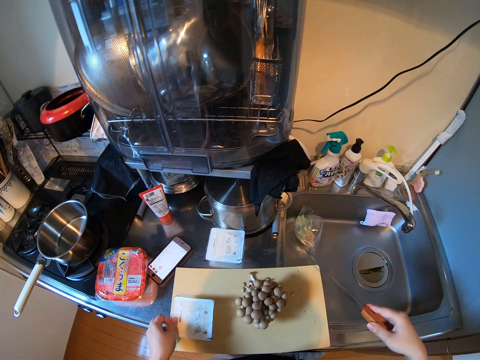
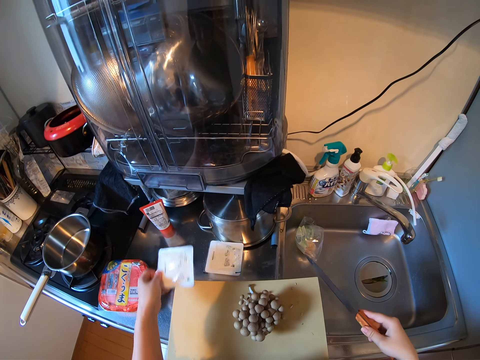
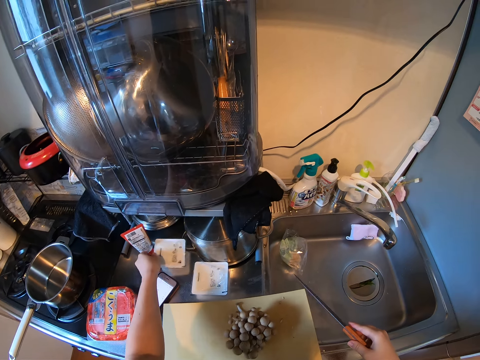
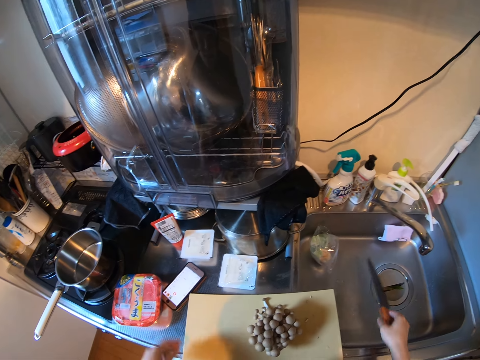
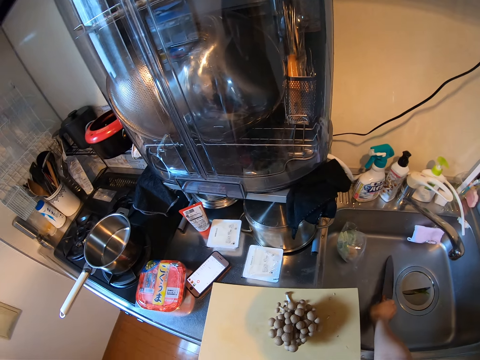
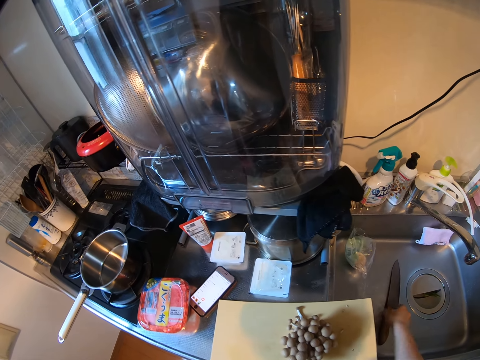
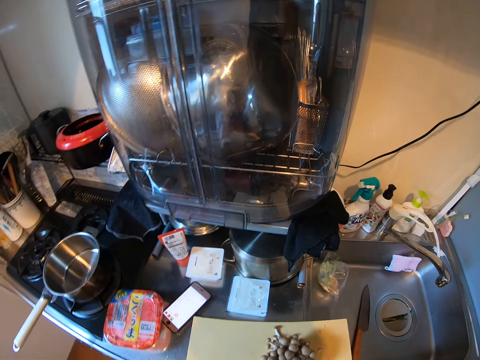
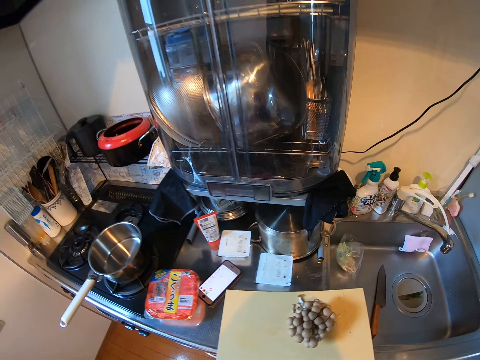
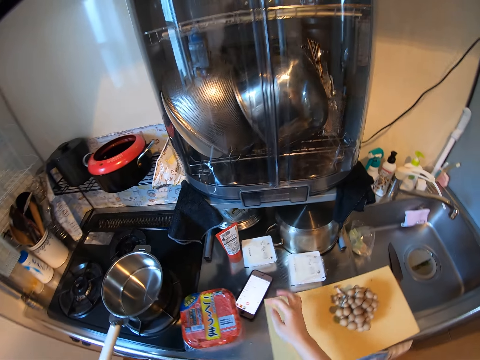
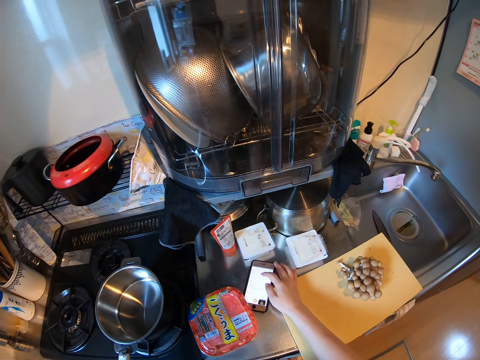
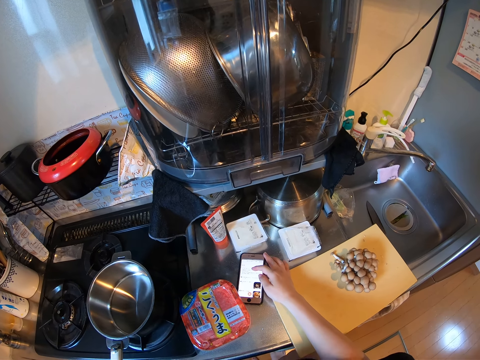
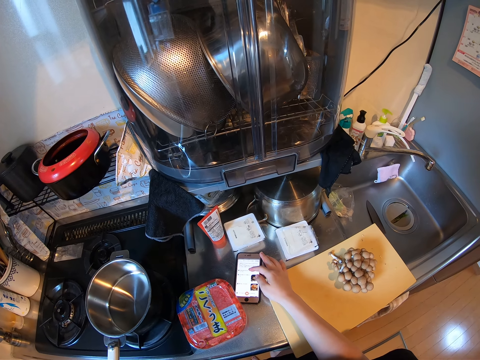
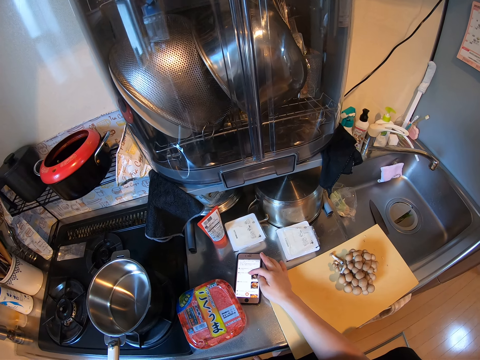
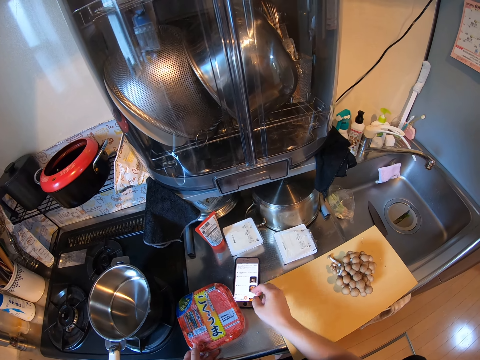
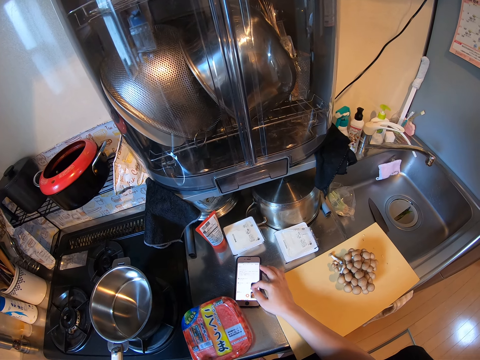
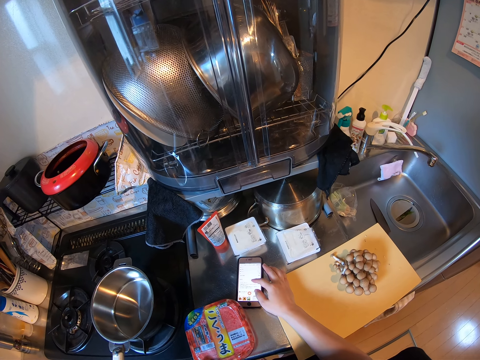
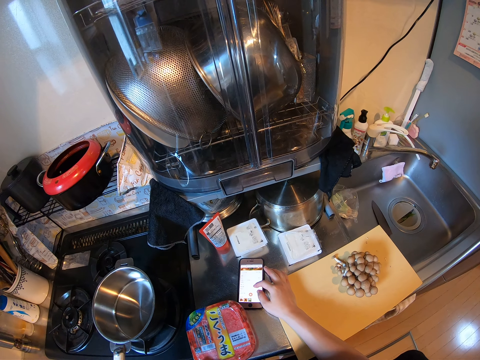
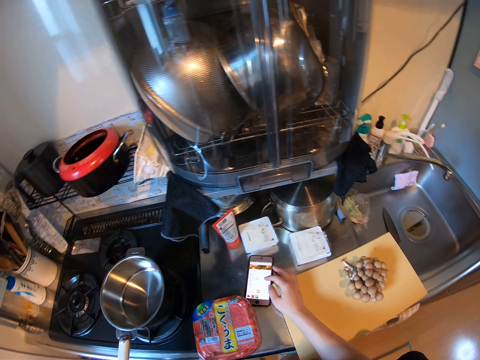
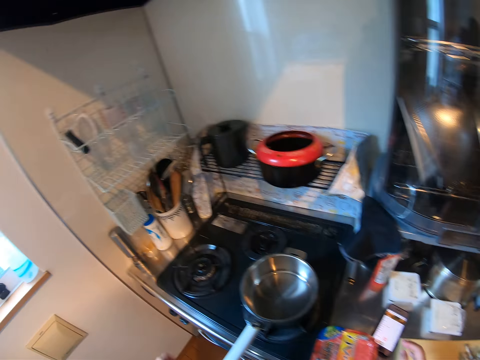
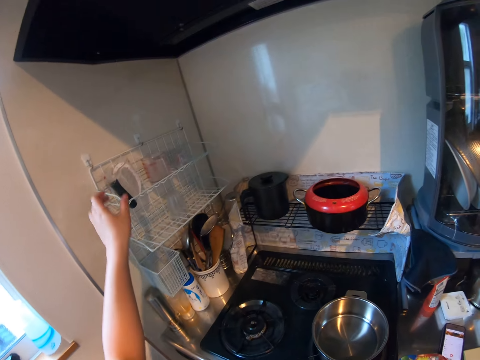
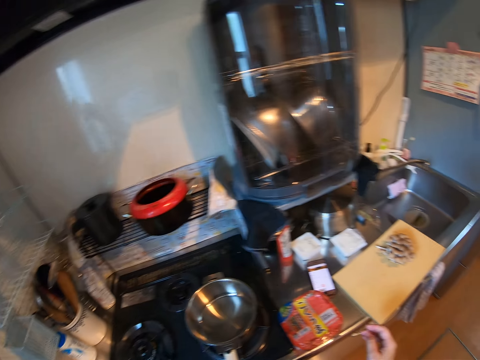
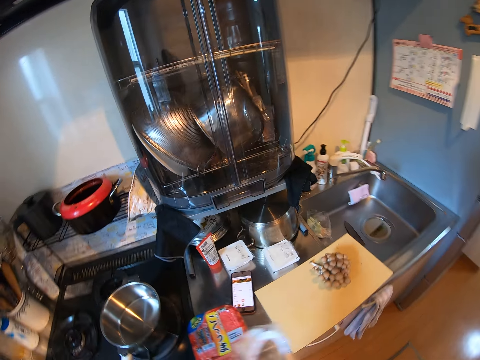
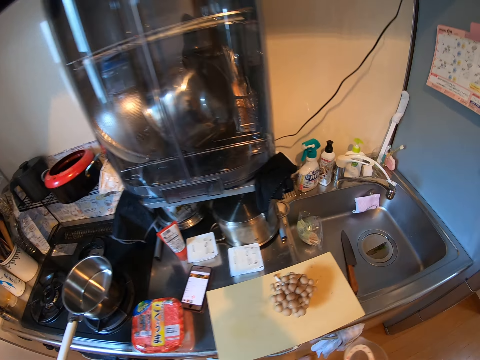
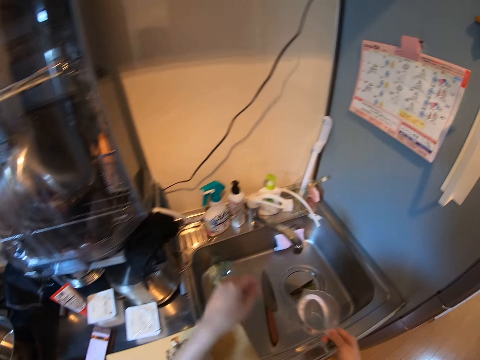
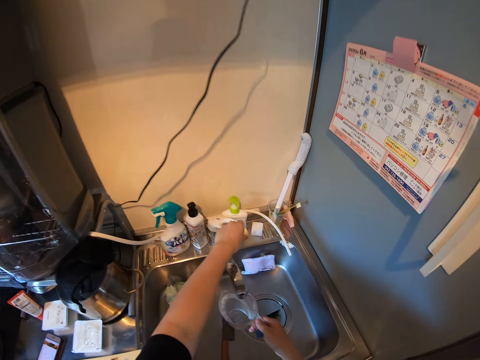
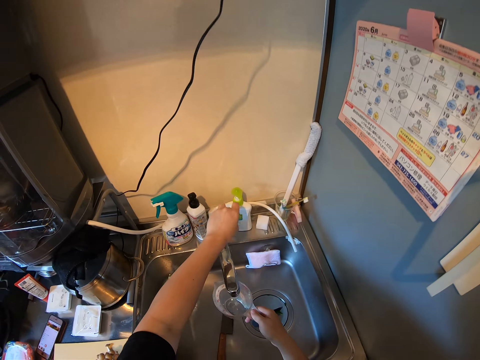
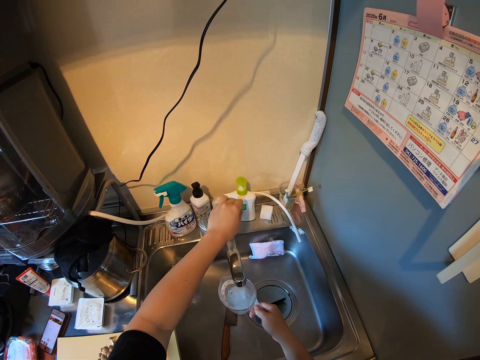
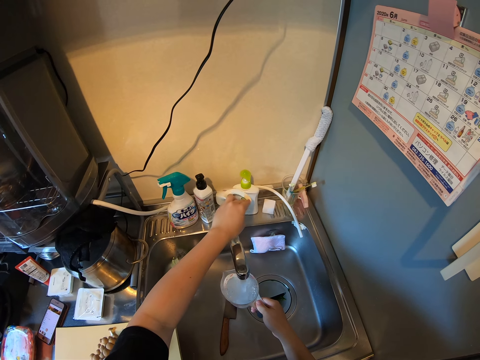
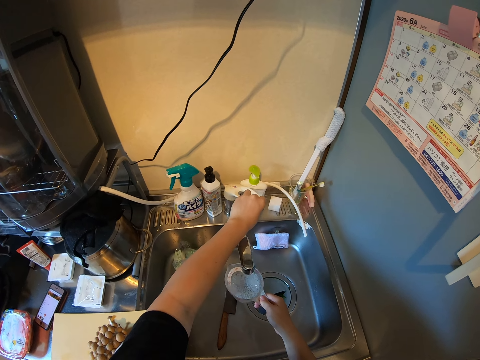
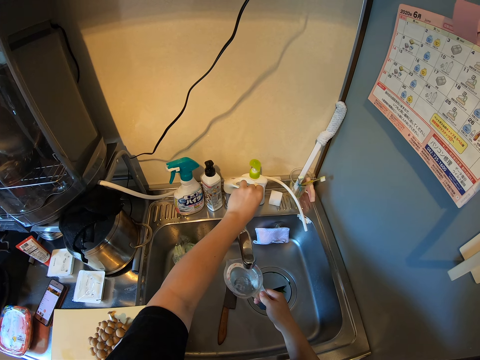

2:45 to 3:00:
The camera wearer picks up the container from the chopping board. She drops the container on the kitchen worktop. She drops the knife in the sink. She steps forward. She scrolls the phone. She moves the container. She operates her phone. She steps forward. She picks up a jug or cup from a rack. She steps forward. She opens the tap. She fetches water into the cup.

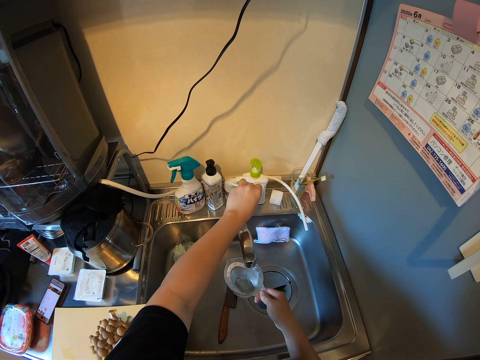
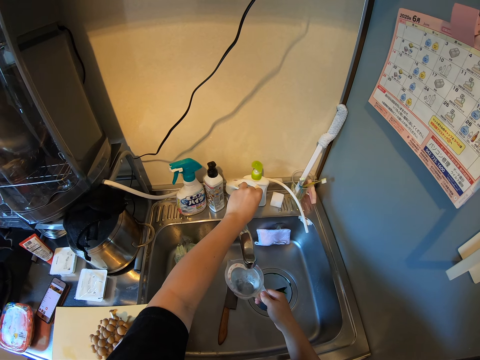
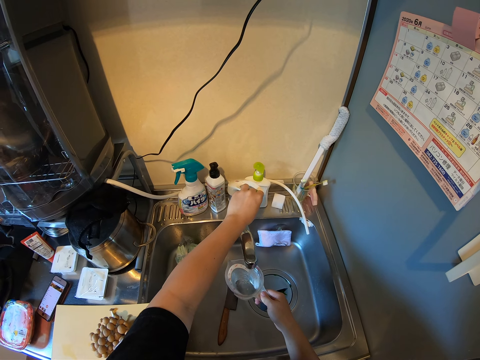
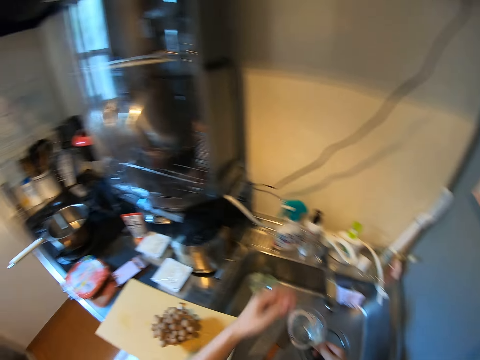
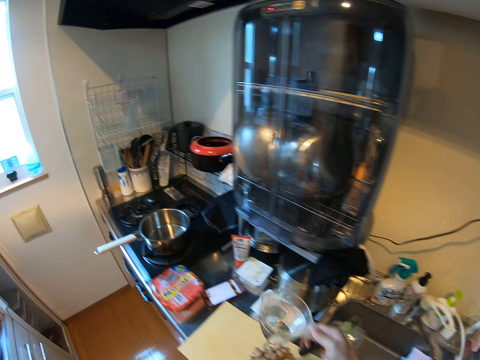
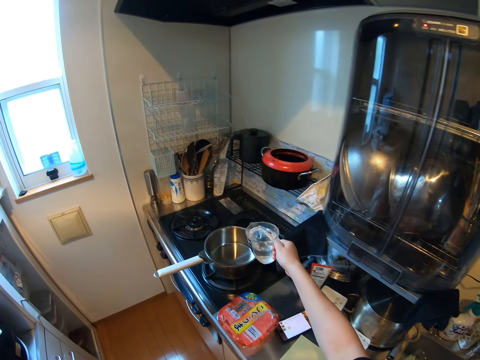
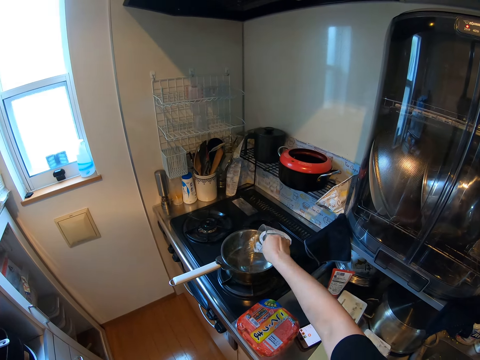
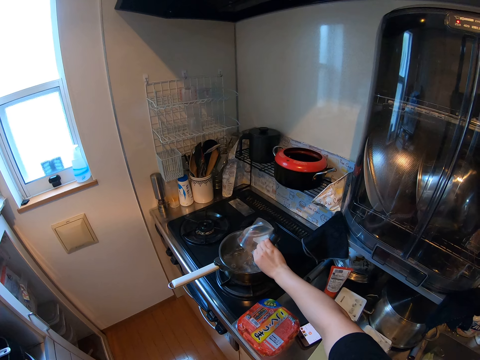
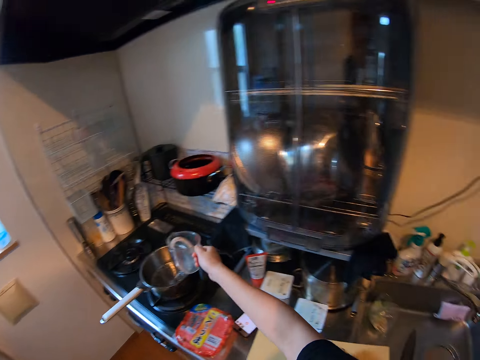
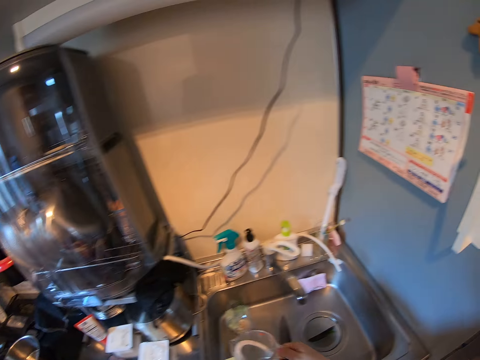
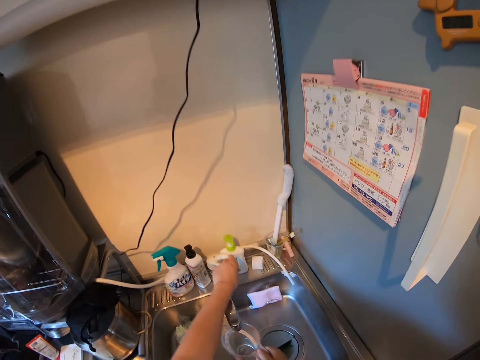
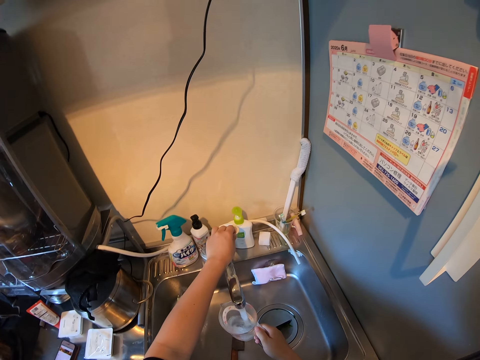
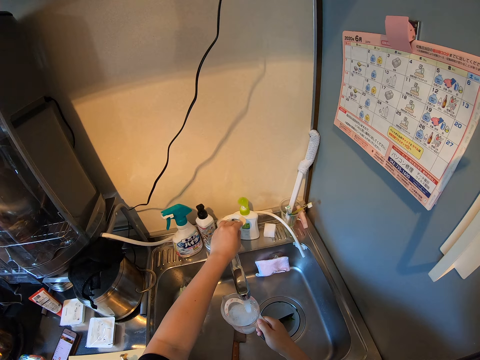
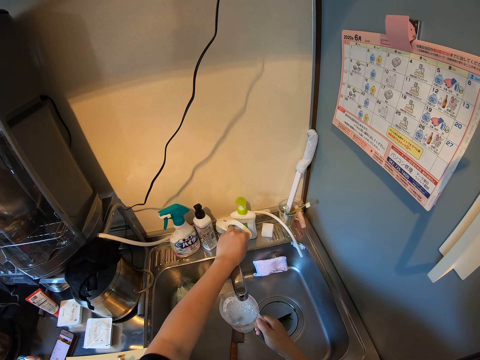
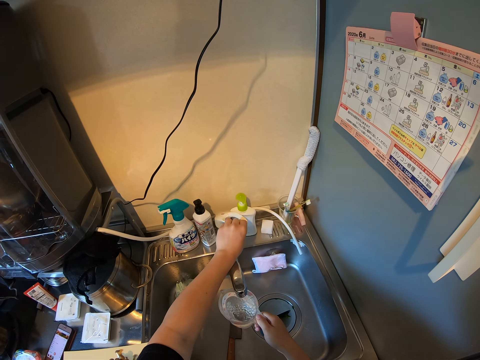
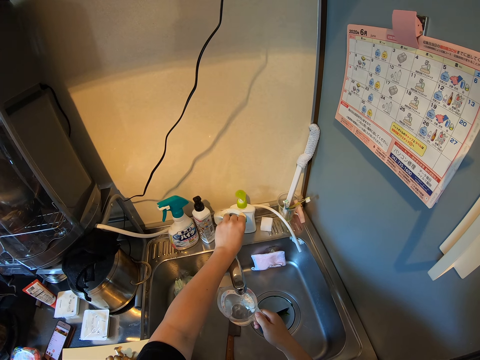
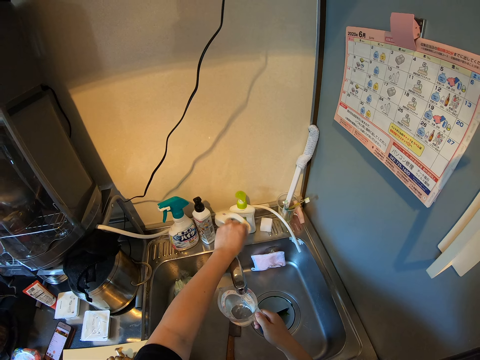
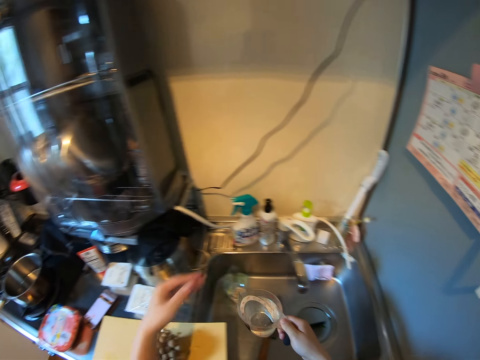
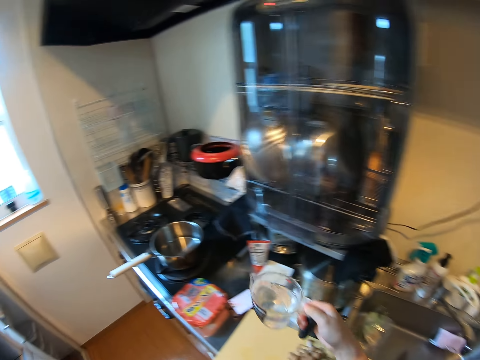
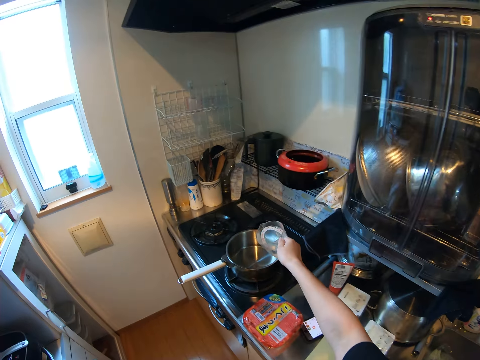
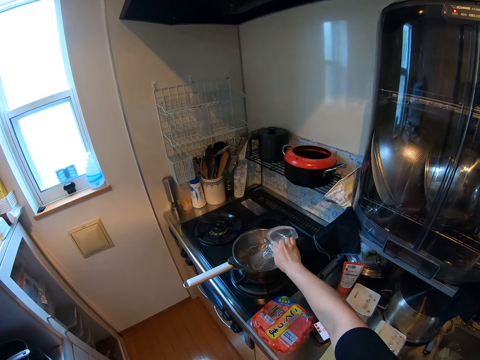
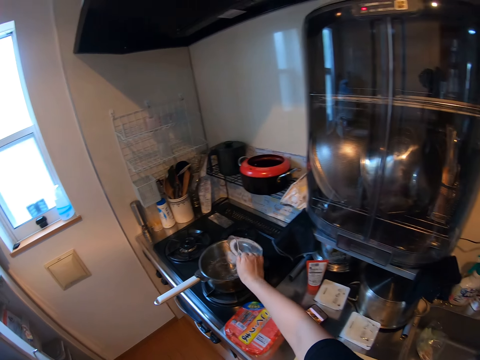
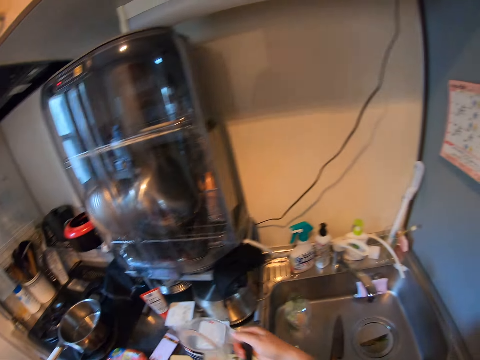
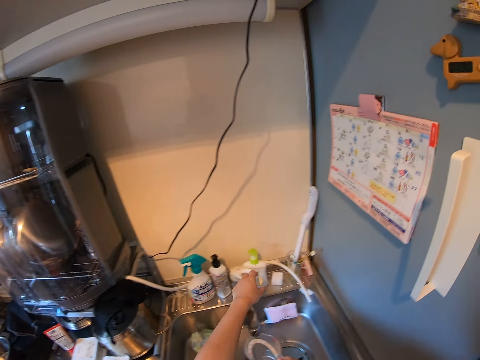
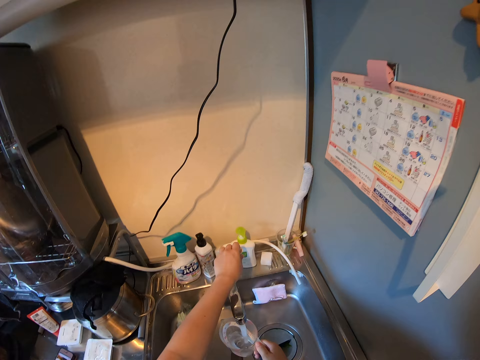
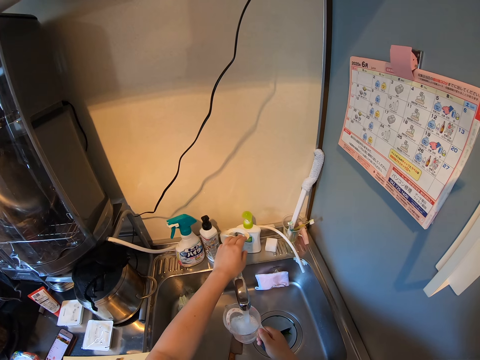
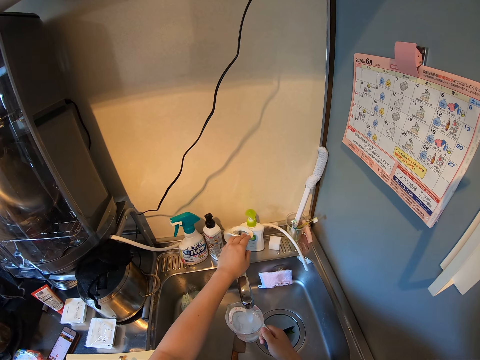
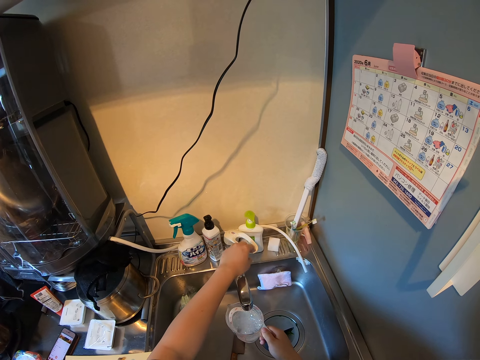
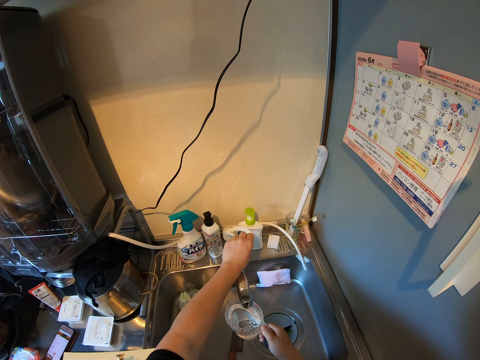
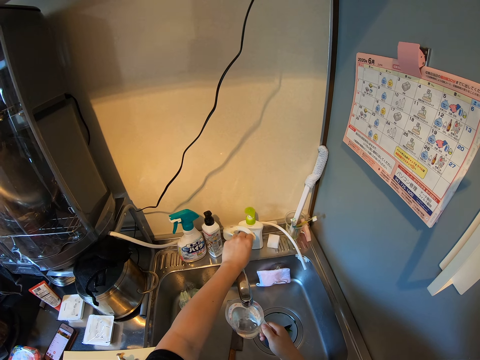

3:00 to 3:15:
The camera wearer closes the tap. They step forward. They pour water from the cup into a pot. They step backward. They open the tap. They fetch water into the cup. They turn off the tap. They step forward. They pour water from the cup into the pot. They step backward. They turn on the tap. They fetch water into the cup. They close the tap.
